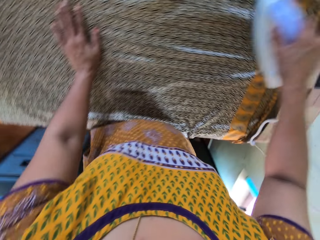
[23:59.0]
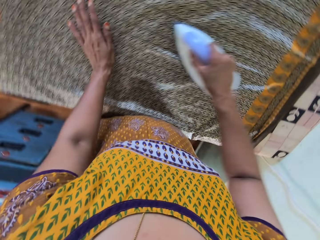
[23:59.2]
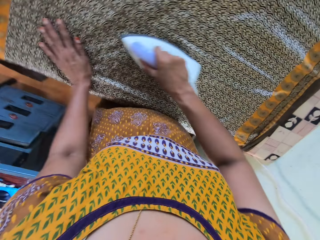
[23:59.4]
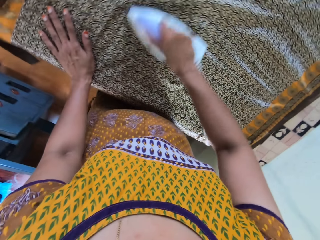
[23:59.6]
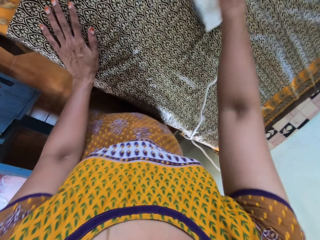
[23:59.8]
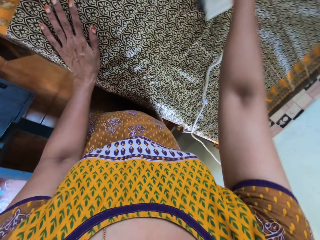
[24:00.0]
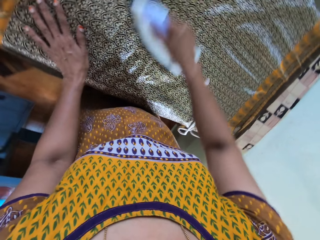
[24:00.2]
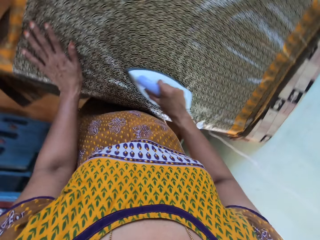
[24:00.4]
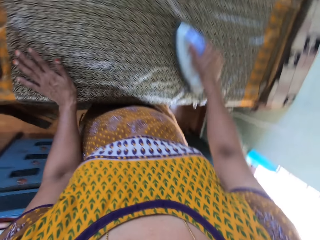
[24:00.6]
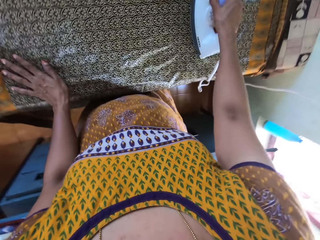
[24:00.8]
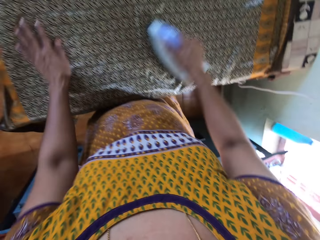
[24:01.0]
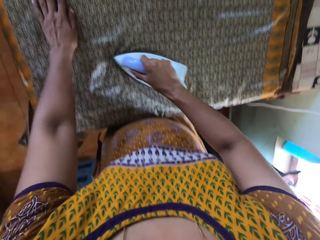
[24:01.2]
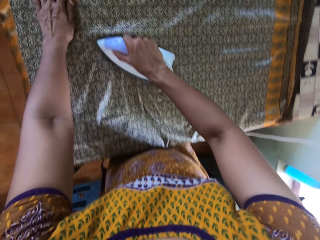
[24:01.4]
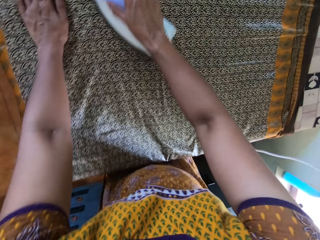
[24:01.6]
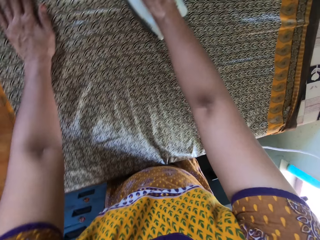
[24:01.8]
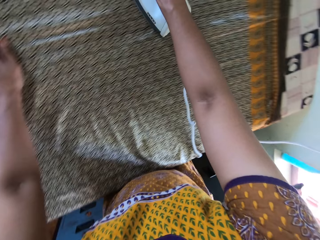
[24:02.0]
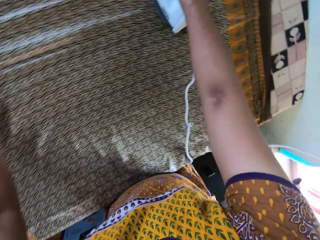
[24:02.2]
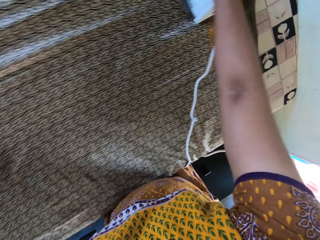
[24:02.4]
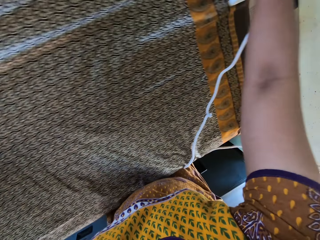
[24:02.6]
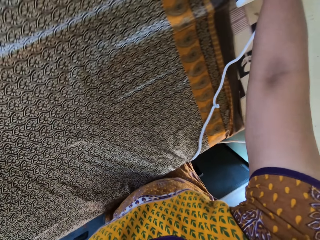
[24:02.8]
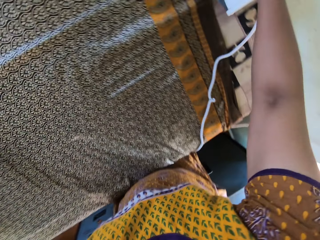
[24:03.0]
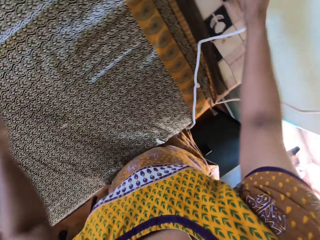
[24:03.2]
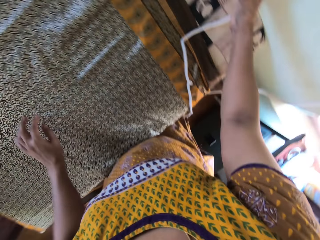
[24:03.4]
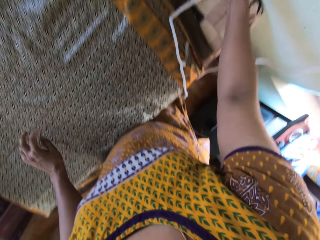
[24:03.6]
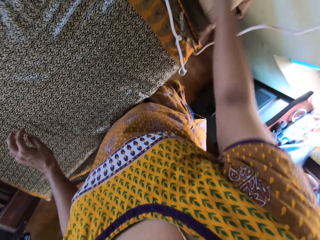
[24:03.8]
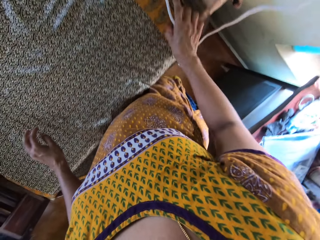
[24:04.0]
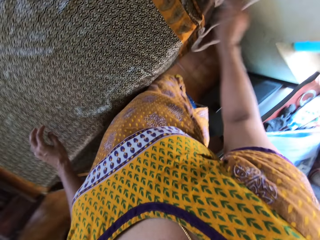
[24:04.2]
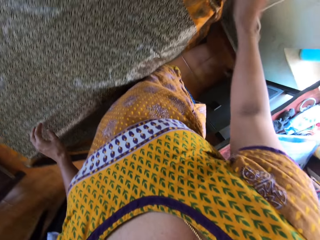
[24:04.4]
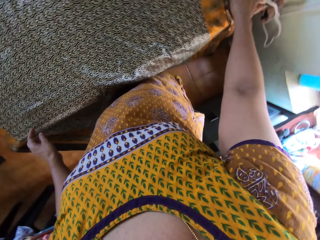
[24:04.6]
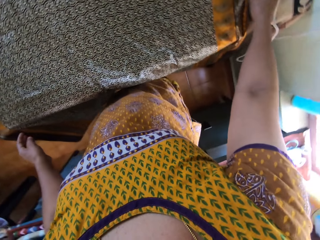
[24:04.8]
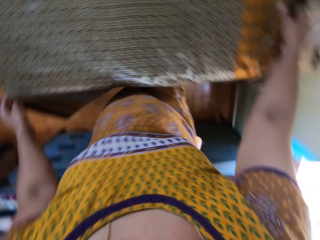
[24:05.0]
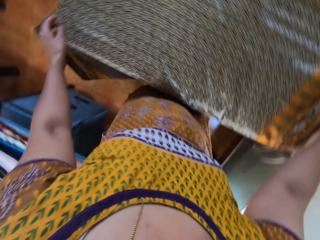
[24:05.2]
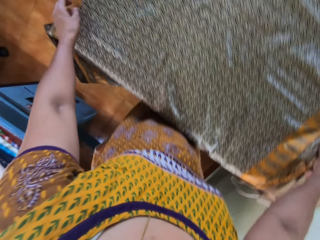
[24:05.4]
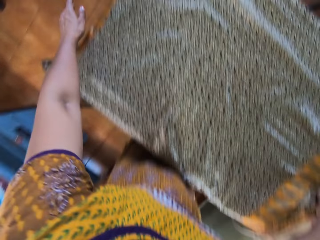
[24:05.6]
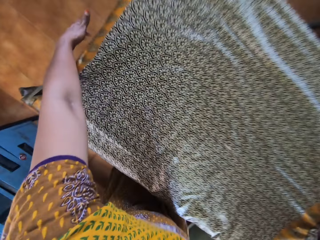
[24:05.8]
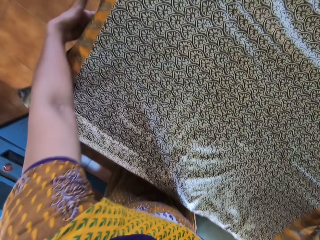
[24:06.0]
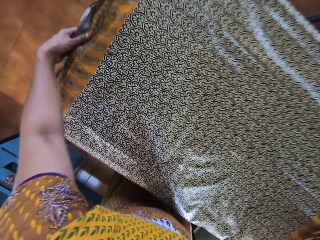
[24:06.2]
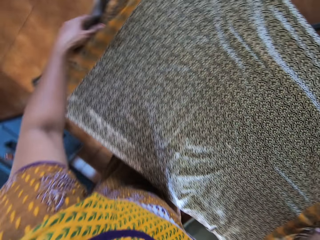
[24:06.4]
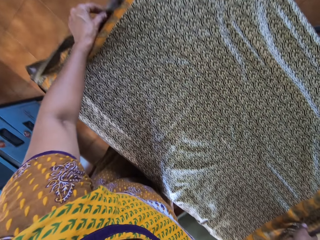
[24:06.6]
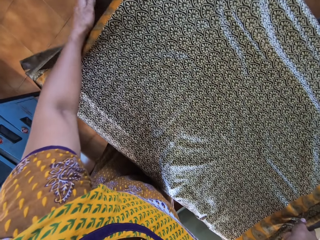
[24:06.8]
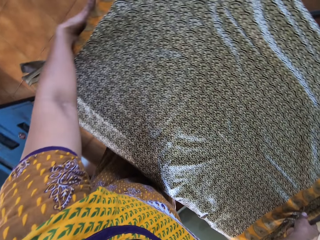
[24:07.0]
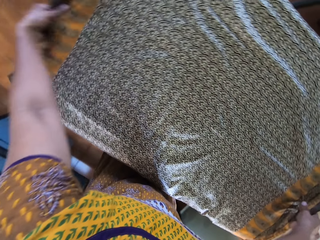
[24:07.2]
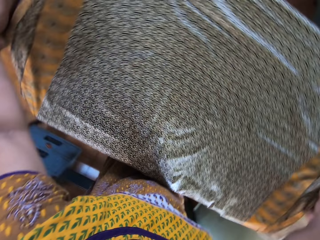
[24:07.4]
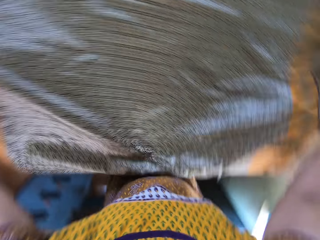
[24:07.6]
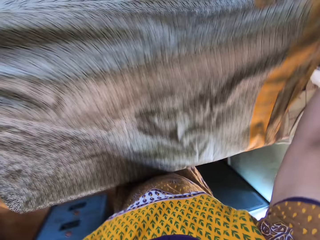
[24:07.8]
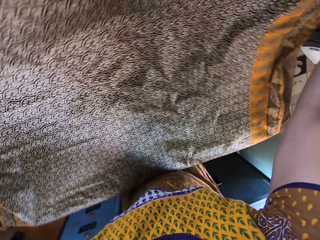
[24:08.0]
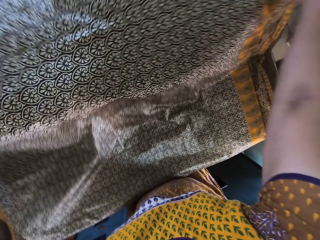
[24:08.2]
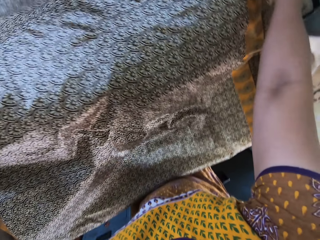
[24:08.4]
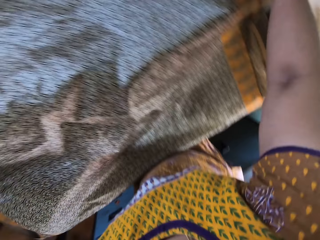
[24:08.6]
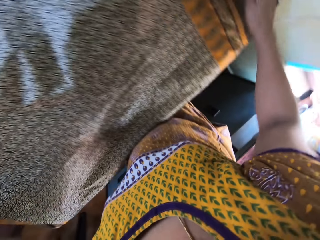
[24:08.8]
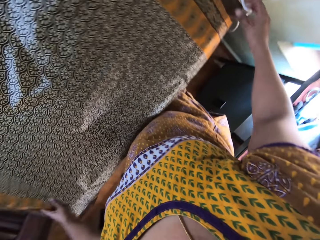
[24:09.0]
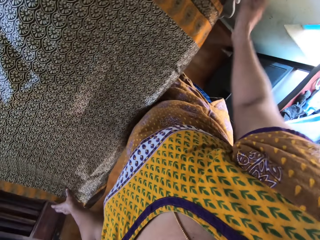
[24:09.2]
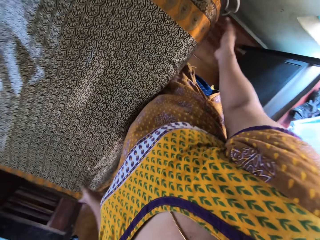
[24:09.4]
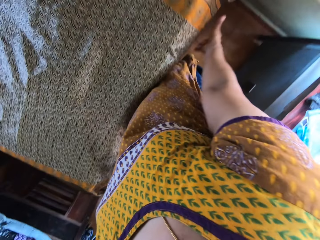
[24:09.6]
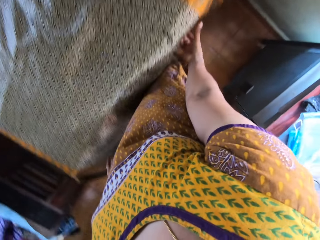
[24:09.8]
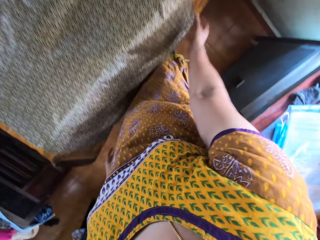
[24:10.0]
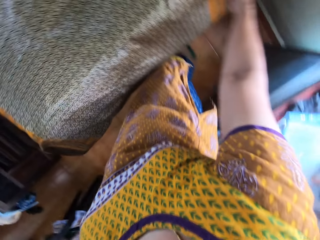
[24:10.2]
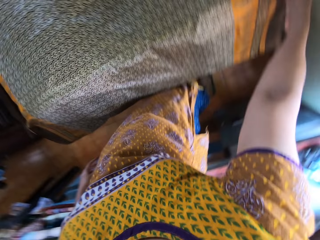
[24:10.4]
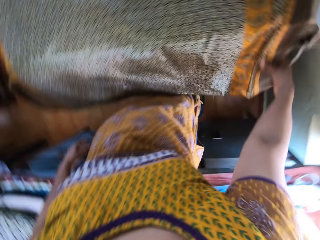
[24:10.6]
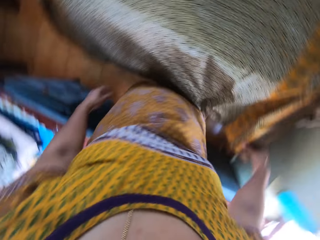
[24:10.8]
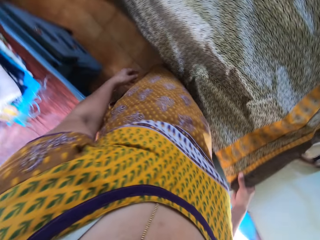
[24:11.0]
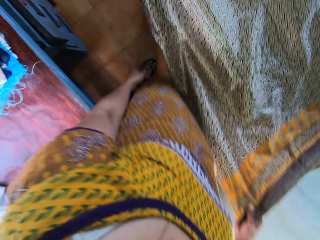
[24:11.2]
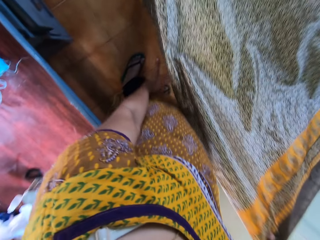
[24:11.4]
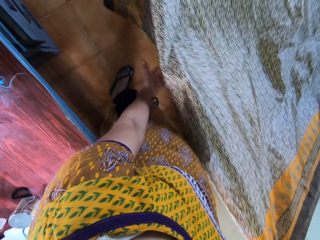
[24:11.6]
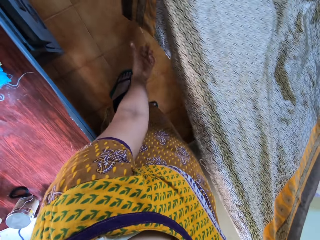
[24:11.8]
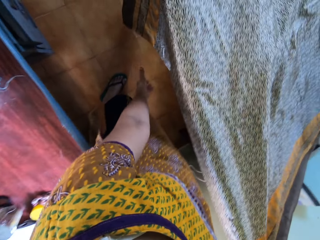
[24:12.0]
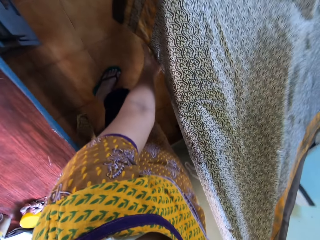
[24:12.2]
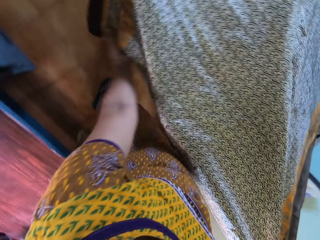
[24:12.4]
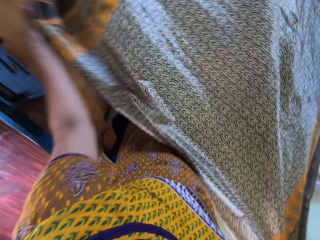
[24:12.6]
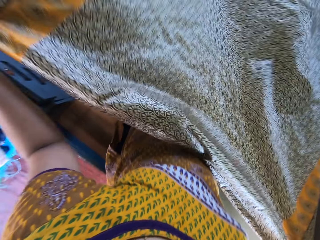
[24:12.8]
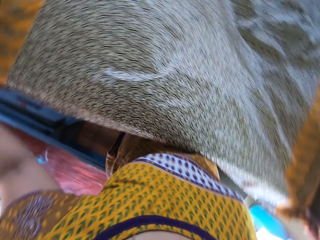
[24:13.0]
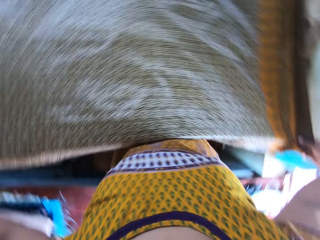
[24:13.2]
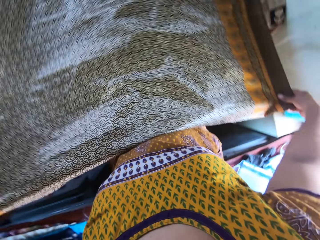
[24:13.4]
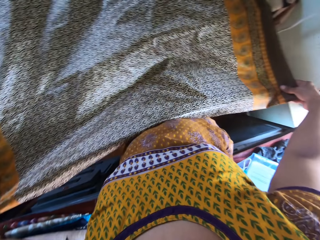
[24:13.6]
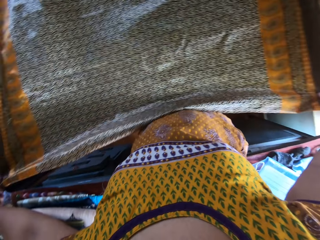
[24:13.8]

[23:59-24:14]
The camera wearer places the iron in her right hand on the table. She moves the cable of the iron on the table with her right hand. She spreads the piece of cloth on the table. She moves the fabric on the table with both hands. She adjusts the fabric on the table with both hands.

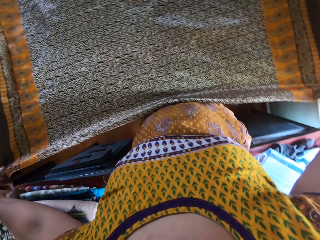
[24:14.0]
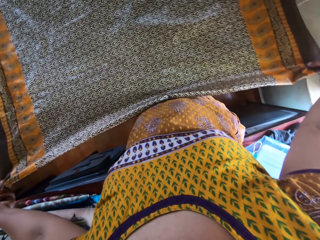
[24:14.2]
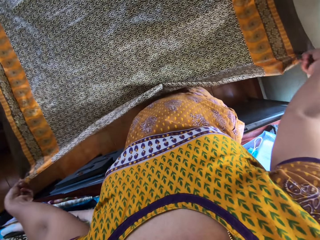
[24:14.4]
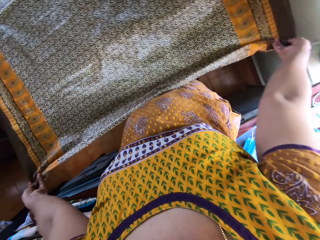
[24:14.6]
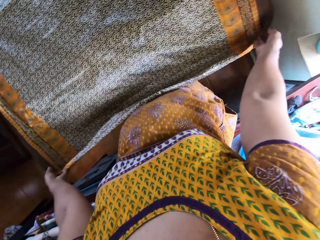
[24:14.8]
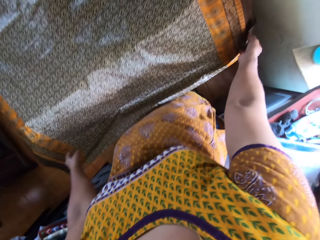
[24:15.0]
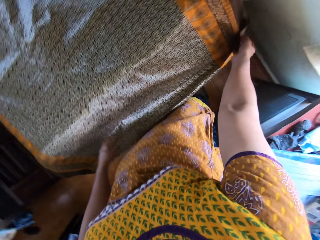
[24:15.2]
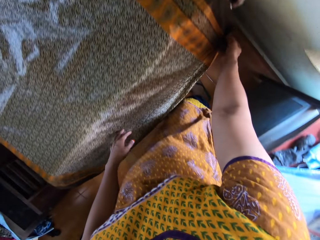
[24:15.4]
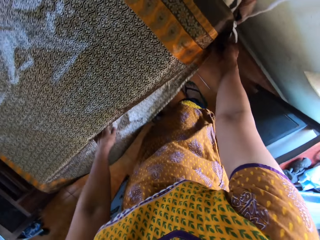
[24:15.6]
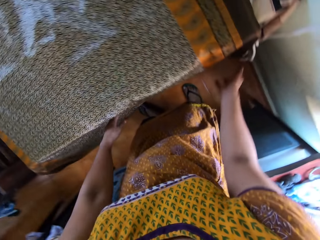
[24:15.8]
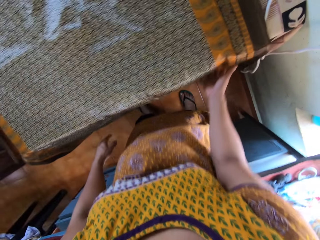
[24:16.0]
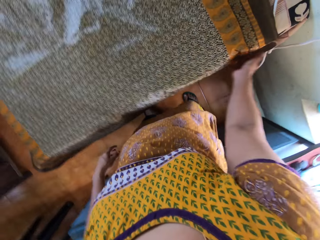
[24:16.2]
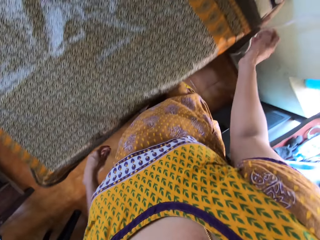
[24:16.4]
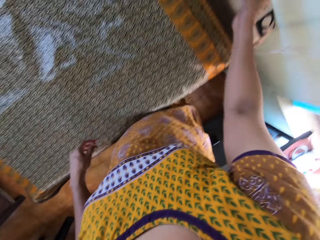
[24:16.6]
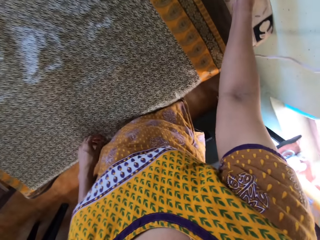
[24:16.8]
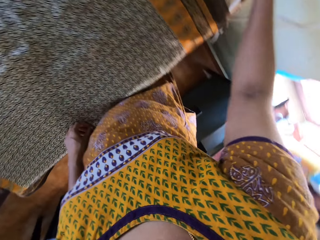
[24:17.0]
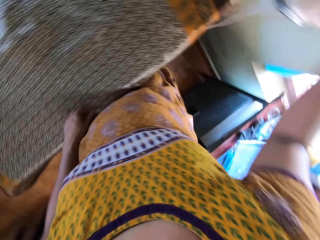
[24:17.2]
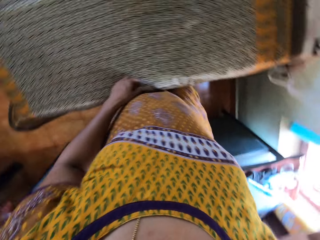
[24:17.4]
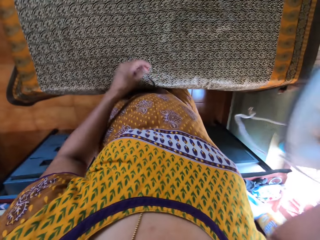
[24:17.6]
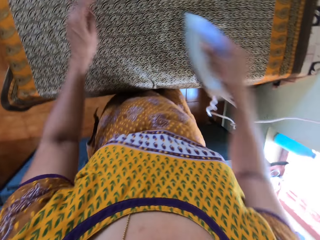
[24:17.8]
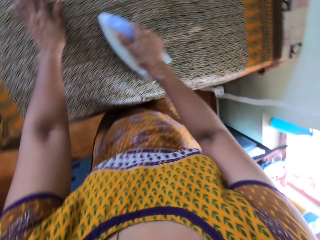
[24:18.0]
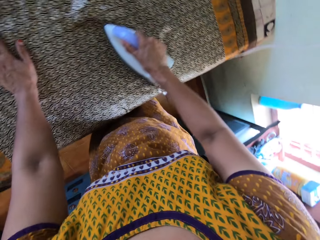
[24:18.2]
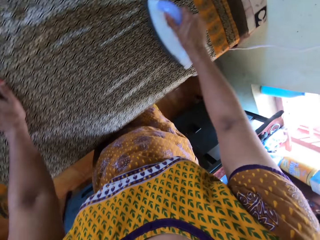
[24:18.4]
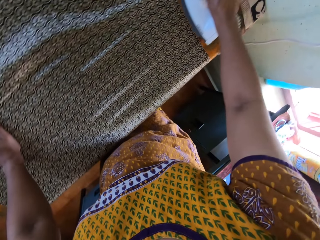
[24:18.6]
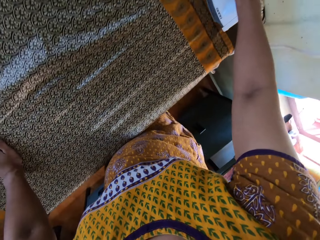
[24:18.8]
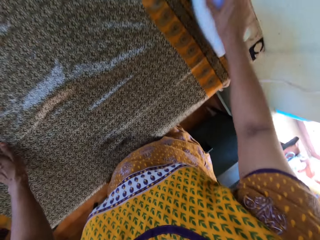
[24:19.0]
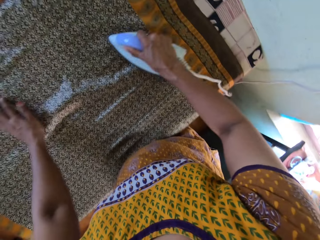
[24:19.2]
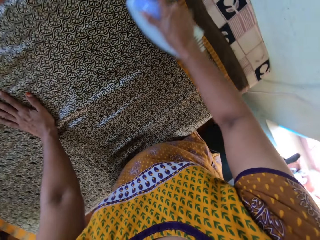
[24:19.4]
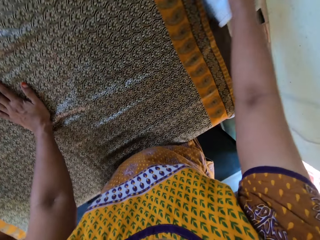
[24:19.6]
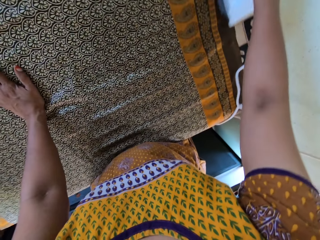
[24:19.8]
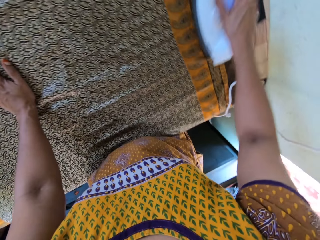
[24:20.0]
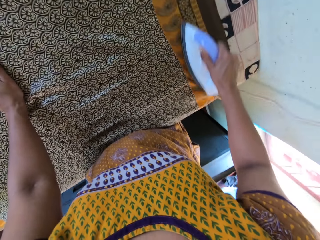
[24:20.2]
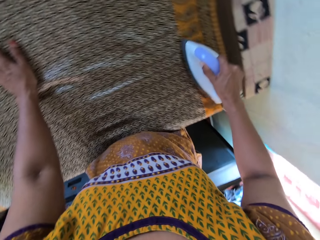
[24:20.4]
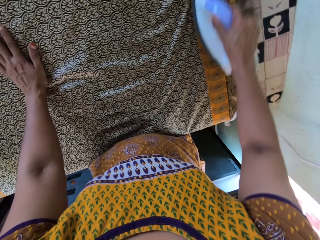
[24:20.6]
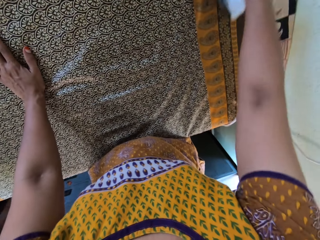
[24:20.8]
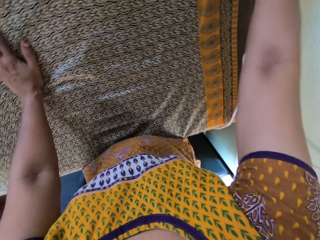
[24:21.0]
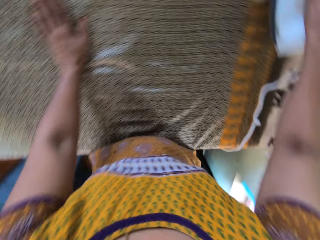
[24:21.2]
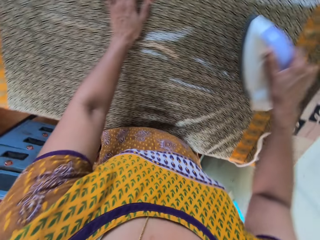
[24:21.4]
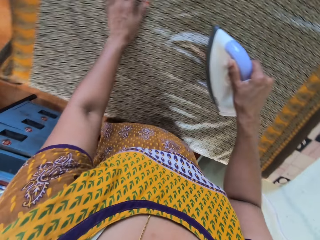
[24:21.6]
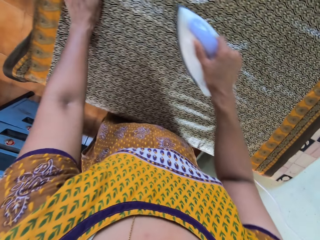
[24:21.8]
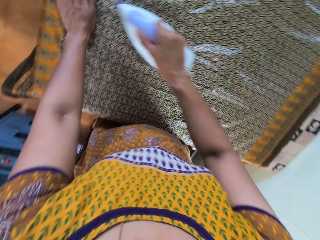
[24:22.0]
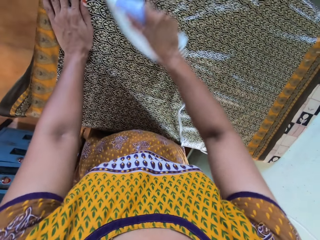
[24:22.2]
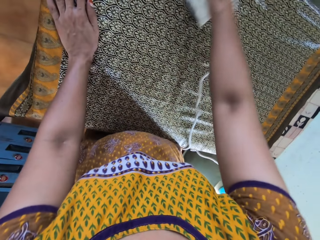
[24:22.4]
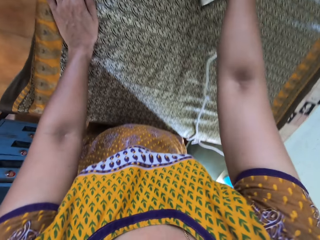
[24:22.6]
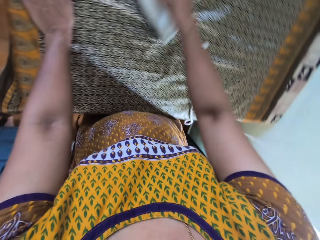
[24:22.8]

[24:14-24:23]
The camera wearer picks up the iron from the table with her right hand. She moves her left hand around the fabric on the table. She irons the fabric on the table with the iron in her right hand.
